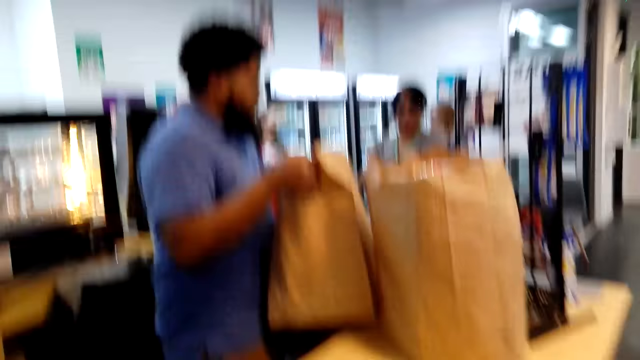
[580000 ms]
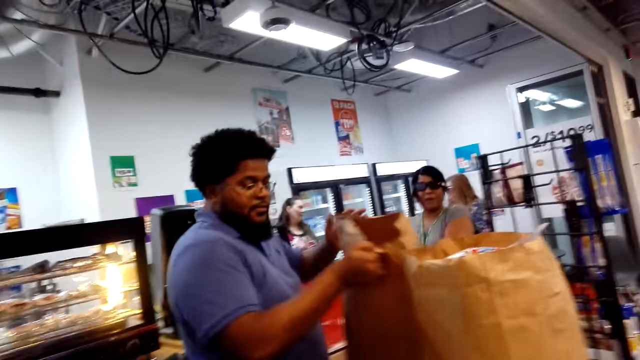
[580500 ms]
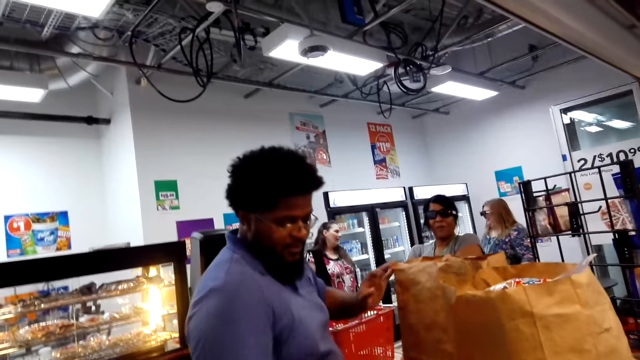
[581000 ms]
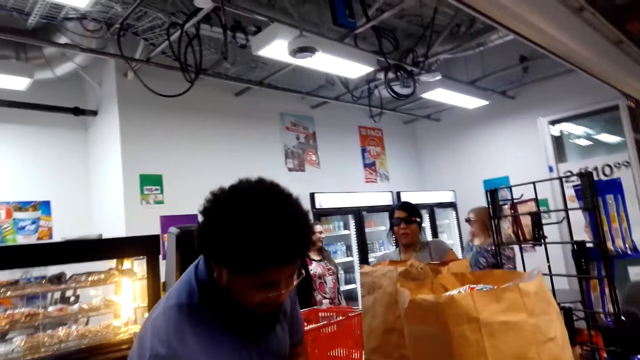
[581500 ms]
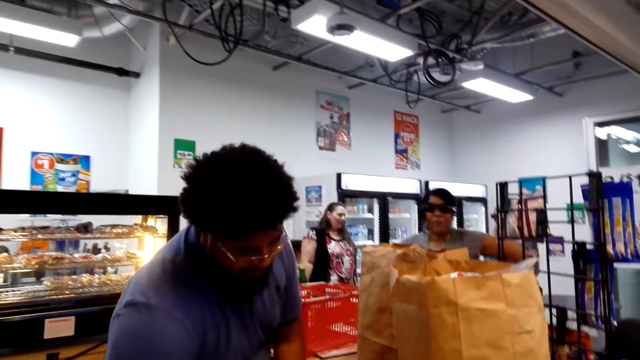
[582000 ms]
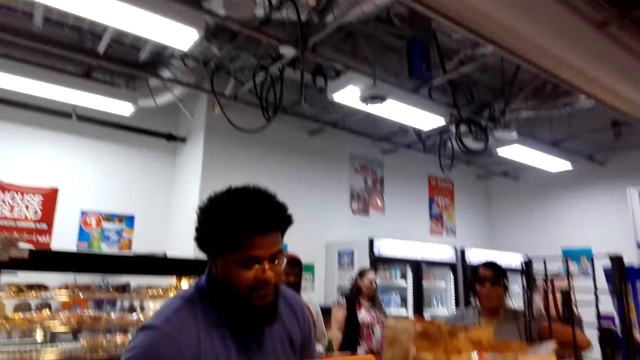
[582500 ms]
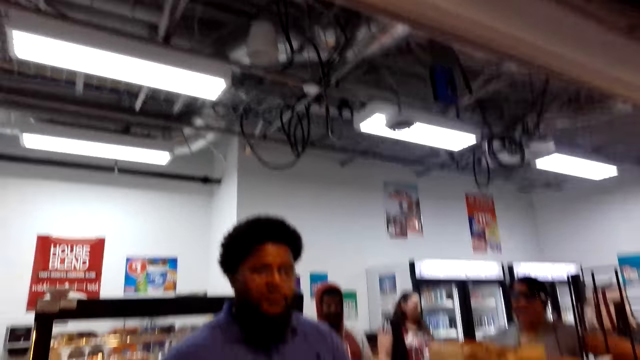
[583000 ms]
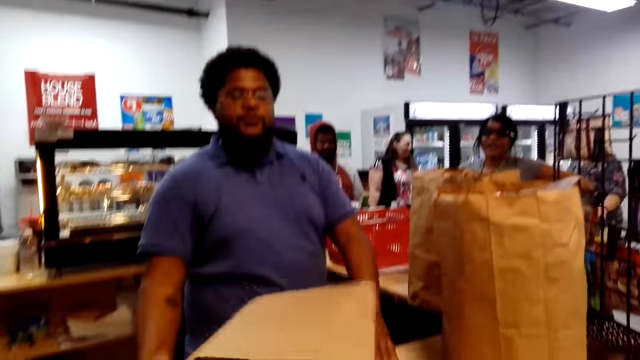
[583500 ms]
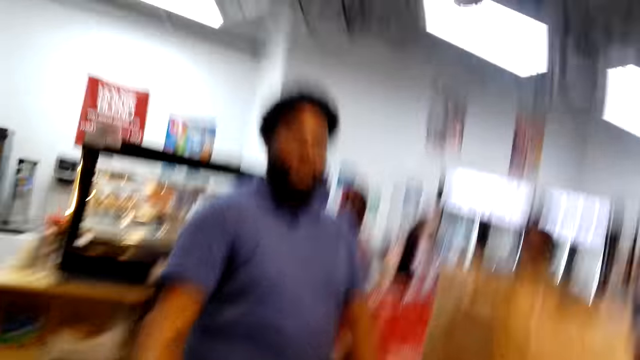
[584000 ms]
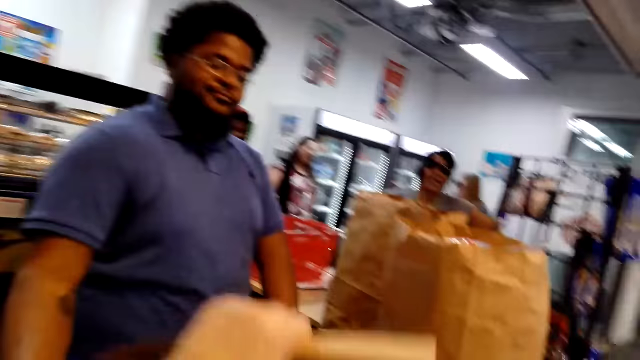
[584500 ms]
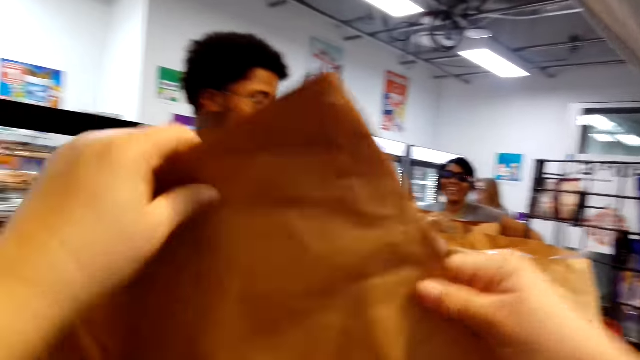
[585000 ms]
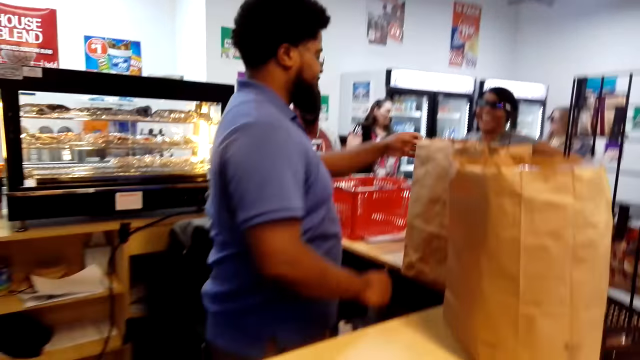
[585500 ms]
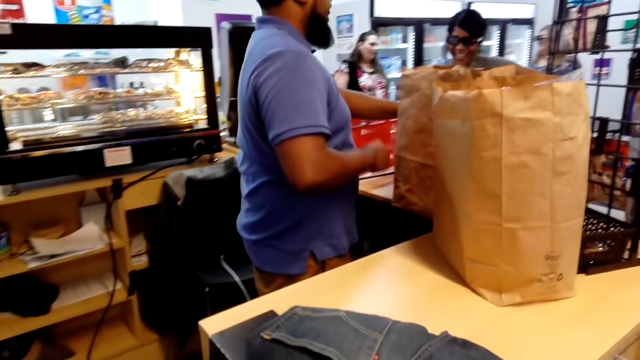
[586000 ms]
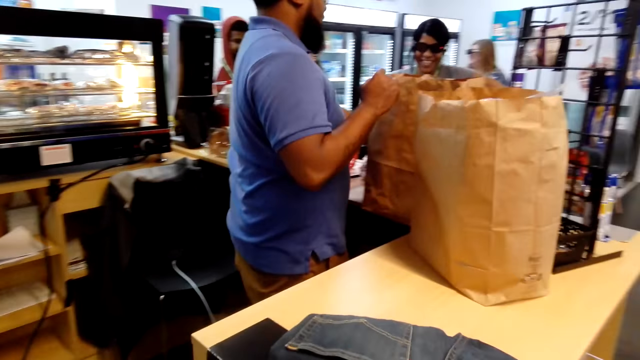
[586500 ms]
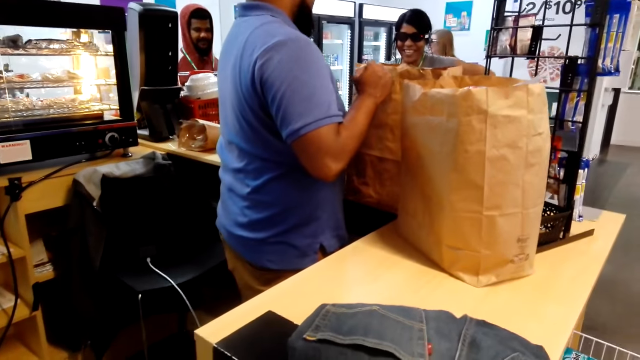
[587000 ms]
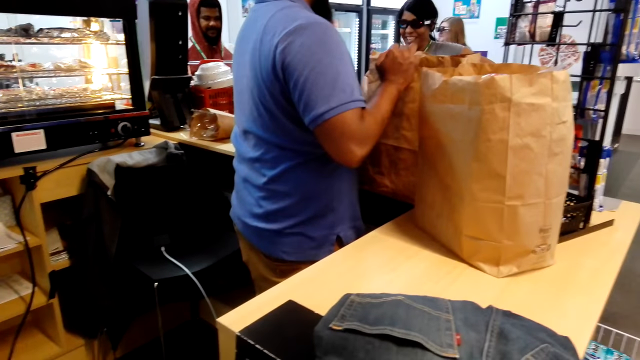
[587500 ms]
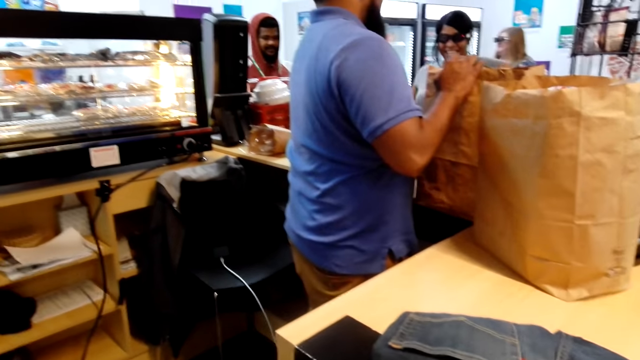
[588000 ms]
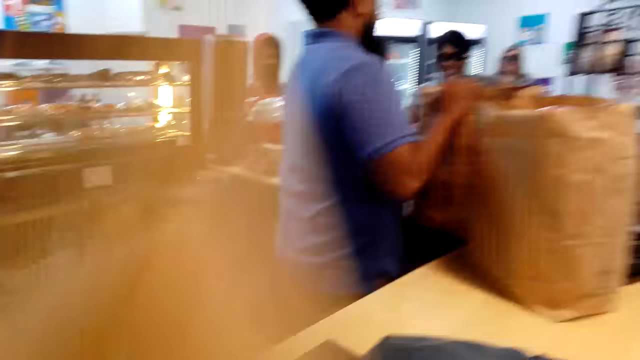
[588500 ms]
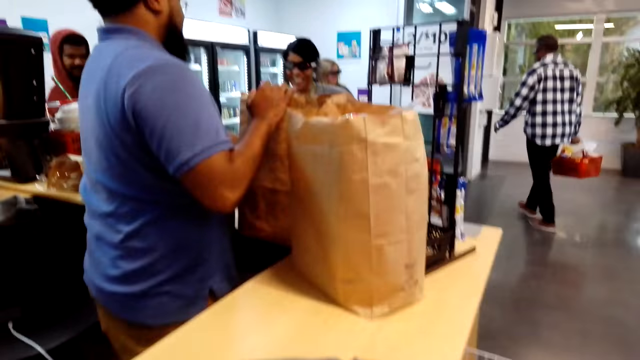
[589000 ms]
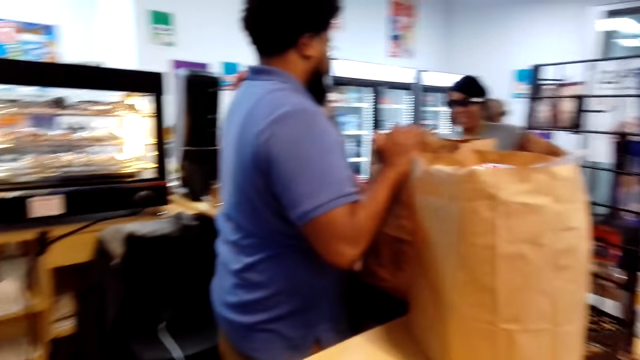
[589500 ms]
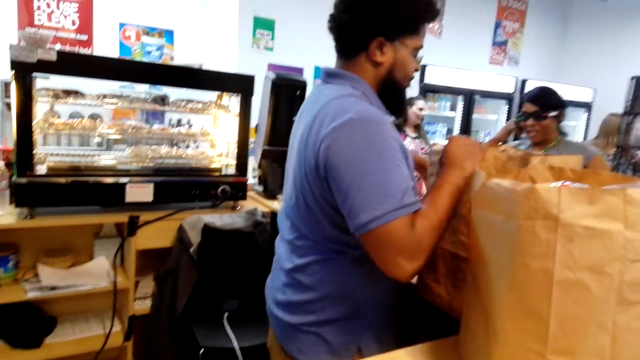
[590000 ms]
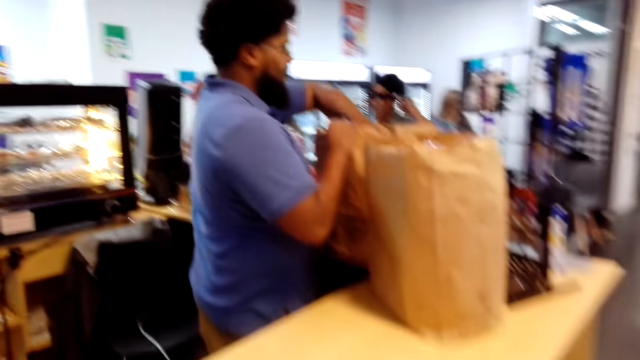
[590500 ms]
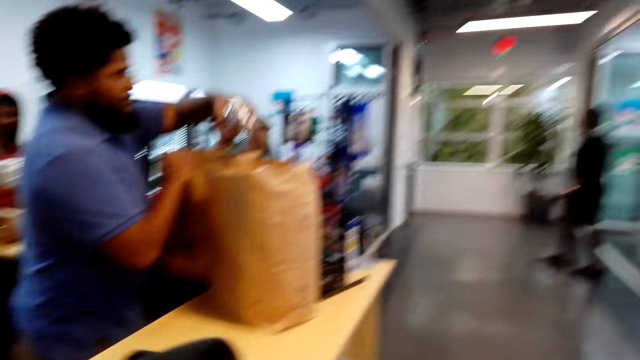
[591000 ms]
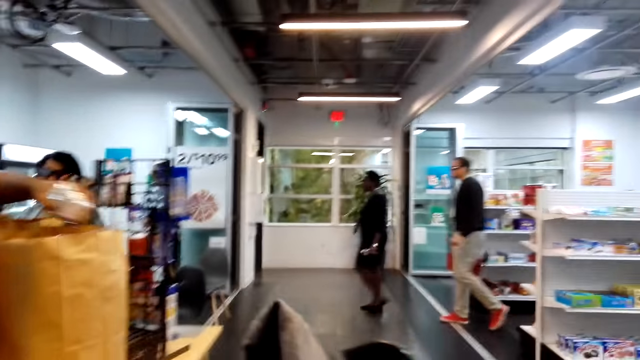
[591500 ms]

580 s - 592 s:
The camera wearer places the clothes on the counter. A person gives the camera wearer a packing bag. The camera wearer picks the packing bag from the person. They open up the bag.

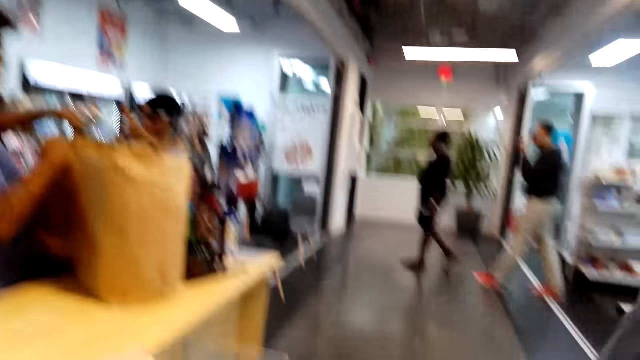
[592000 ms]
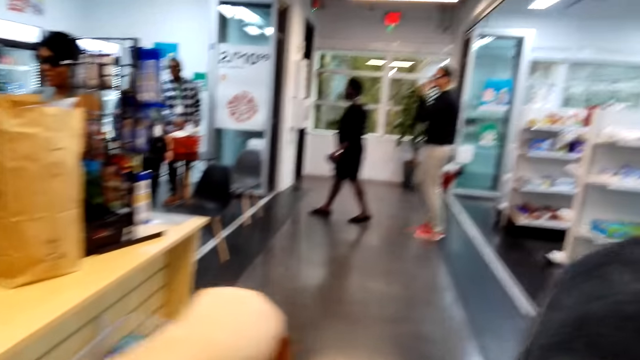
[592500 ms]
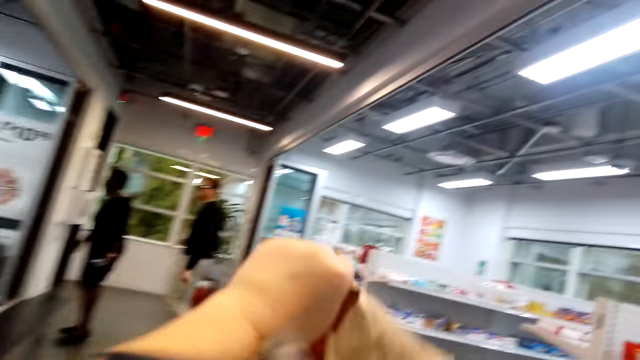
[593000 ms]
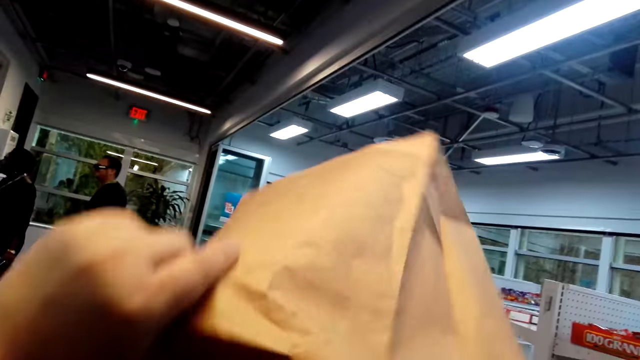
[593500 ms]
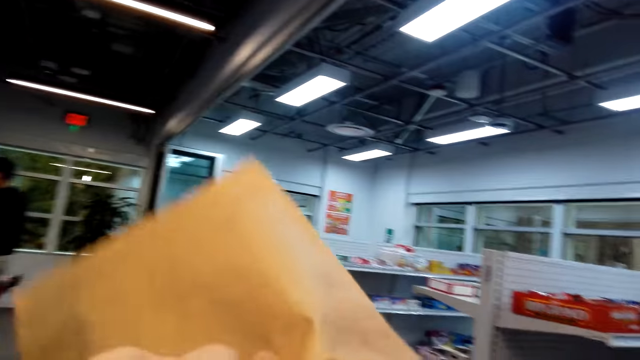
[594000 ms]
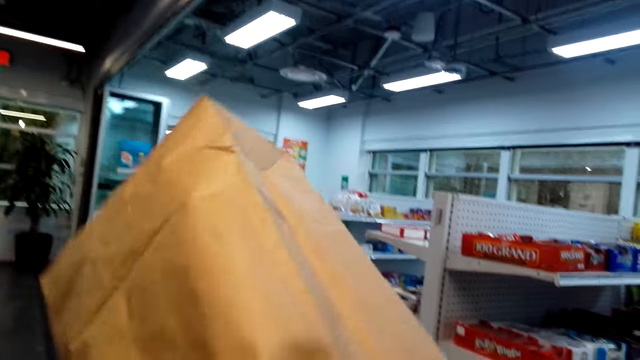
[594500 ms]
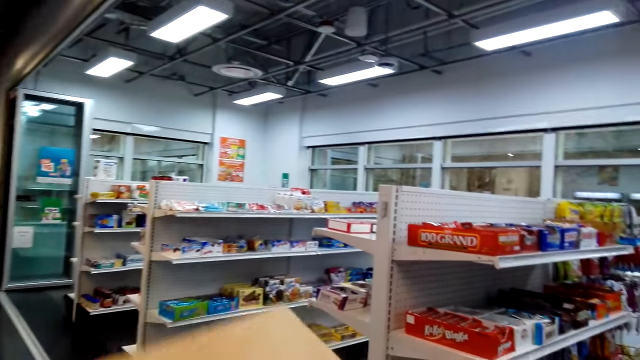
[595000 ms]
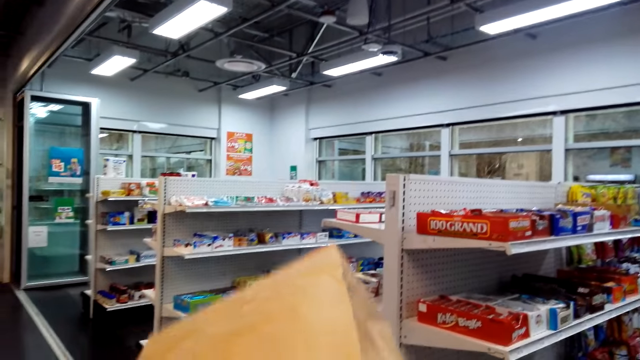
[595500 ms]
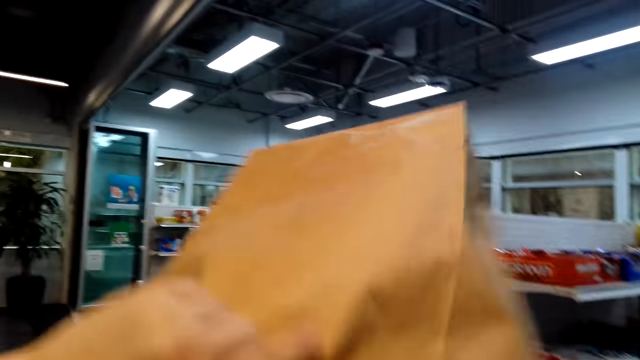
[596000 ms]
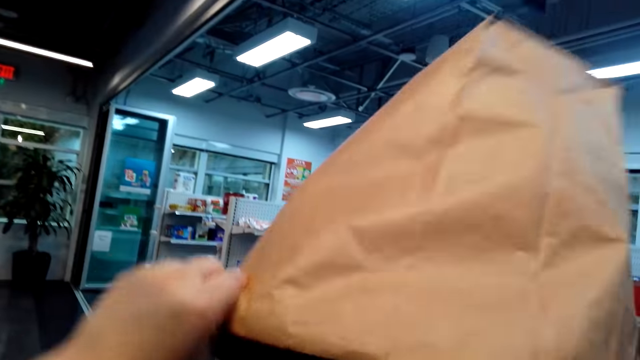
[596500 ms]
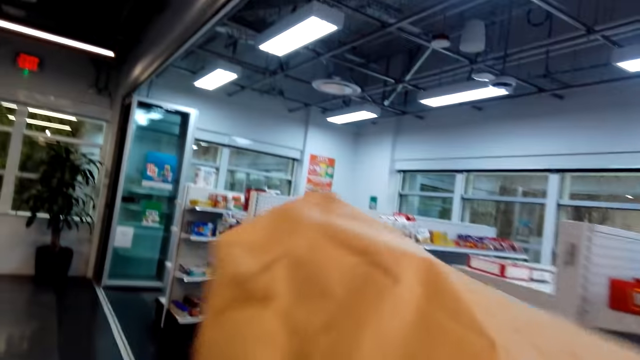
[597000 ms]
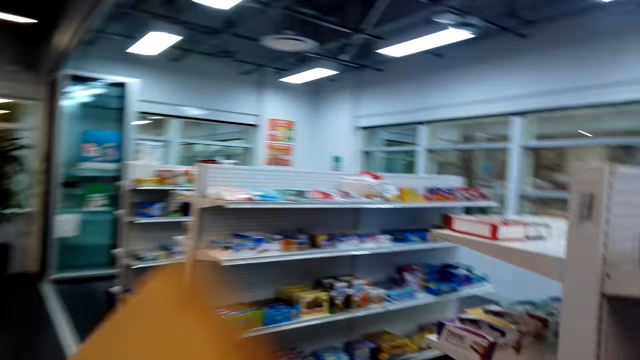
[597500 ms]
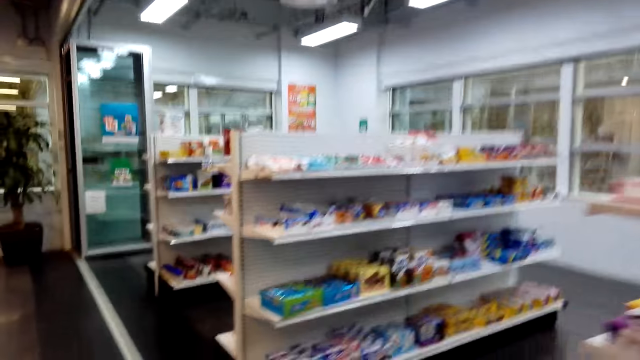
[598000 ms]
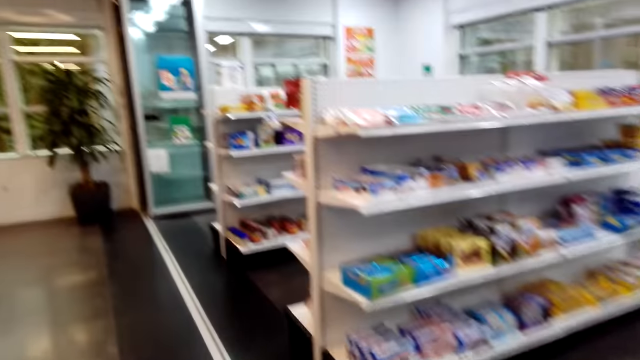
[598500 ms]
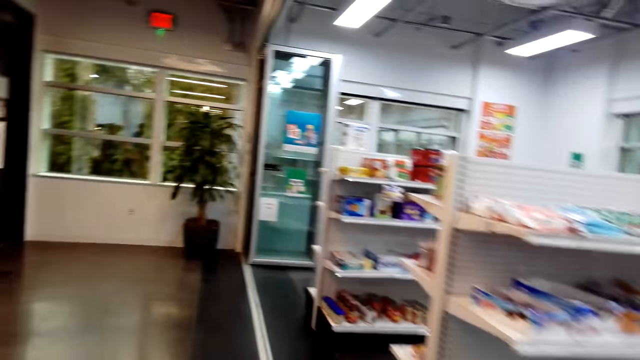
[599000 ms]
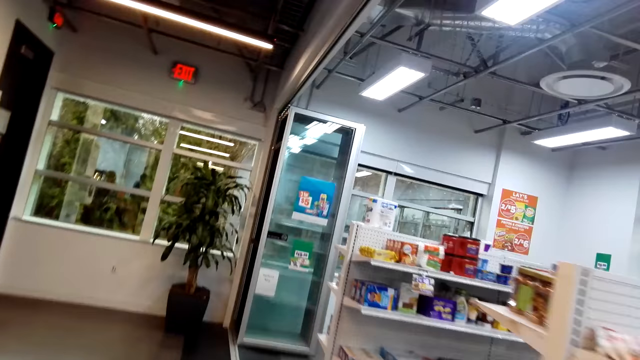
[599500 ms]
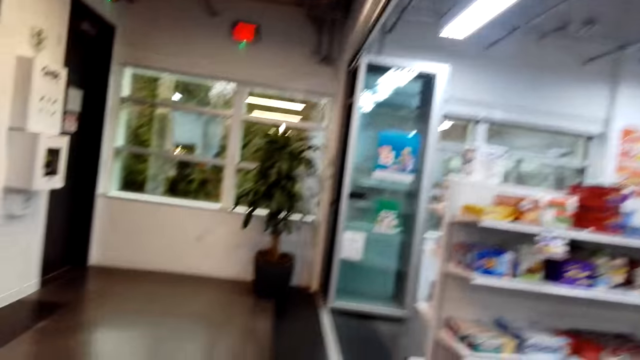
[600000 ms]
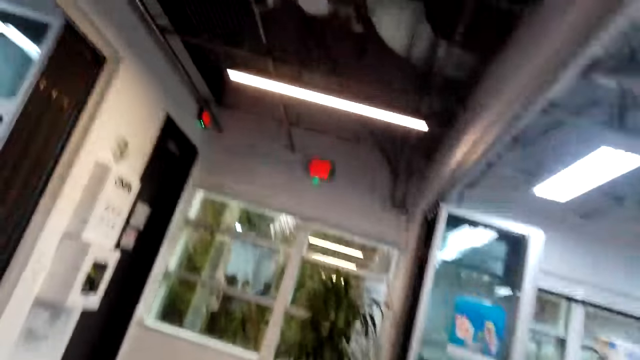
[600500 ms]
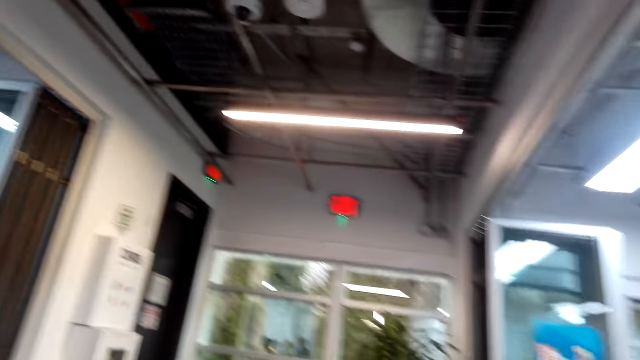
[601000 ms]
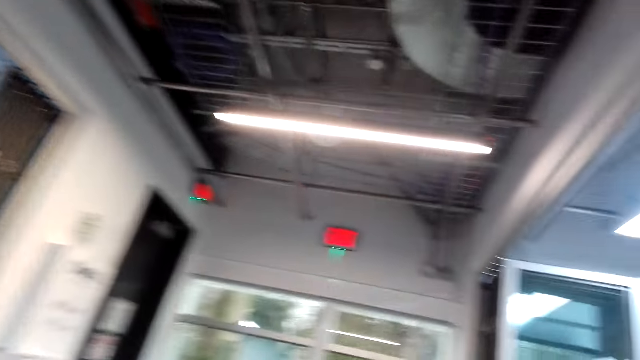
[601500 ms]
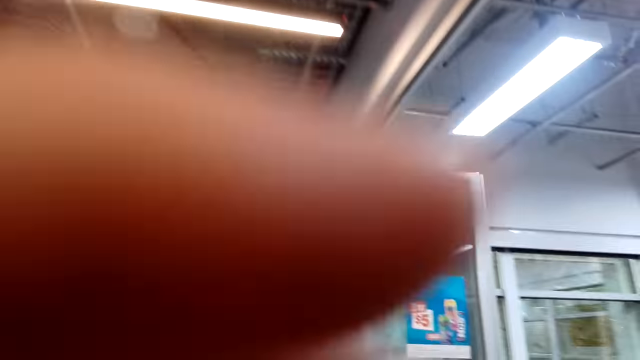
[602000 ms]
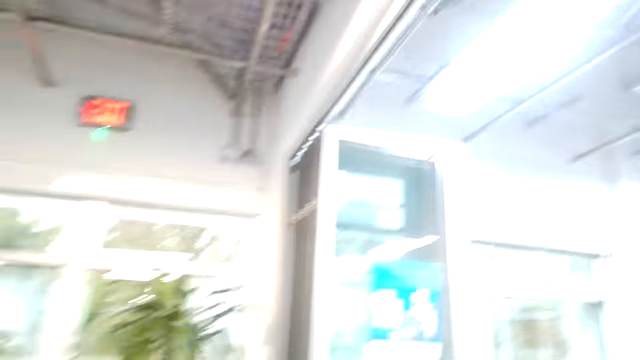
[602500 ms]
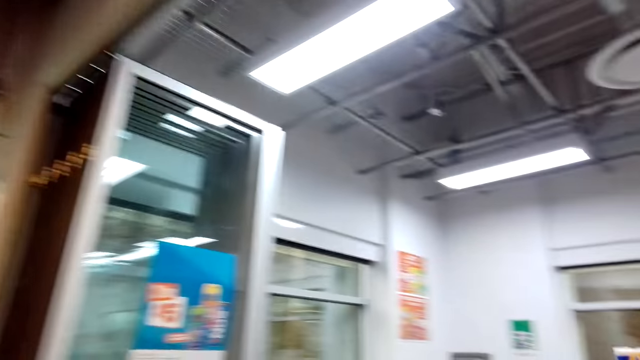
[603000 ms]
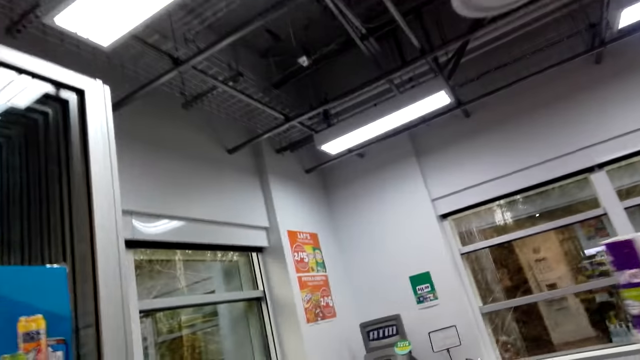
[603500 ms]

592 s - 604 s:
The camera wearer puts the clothes in the packing bag. They walk from the counter. They move around in the mart. They put a hand on the camera.
